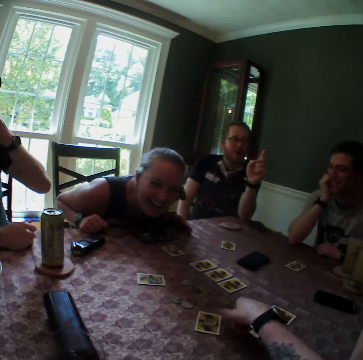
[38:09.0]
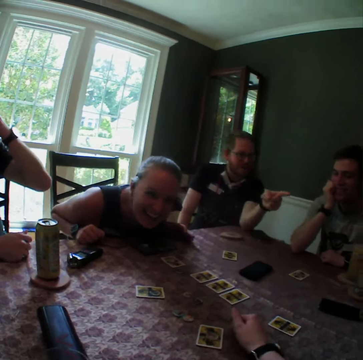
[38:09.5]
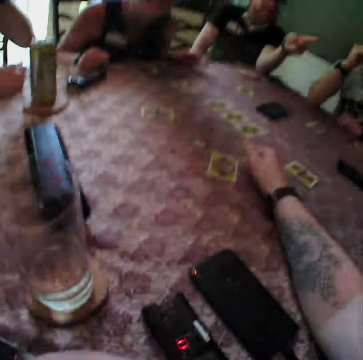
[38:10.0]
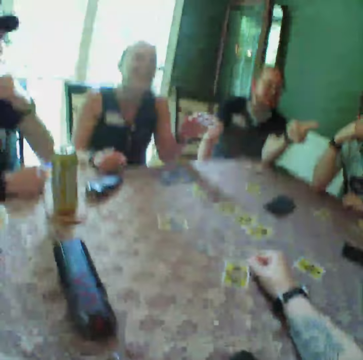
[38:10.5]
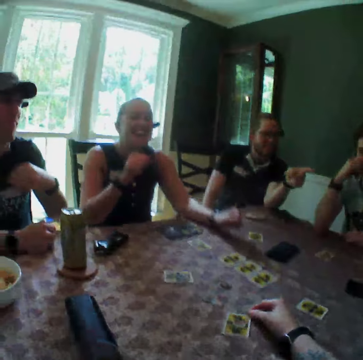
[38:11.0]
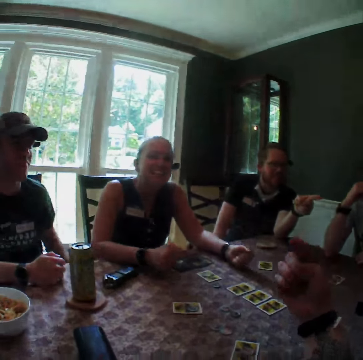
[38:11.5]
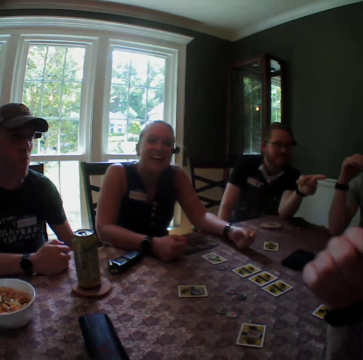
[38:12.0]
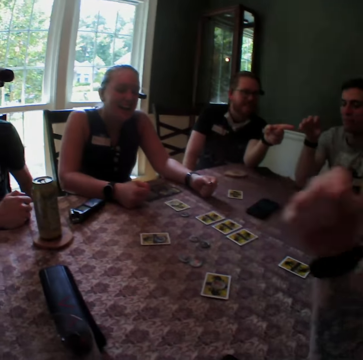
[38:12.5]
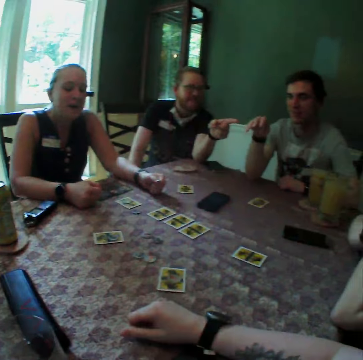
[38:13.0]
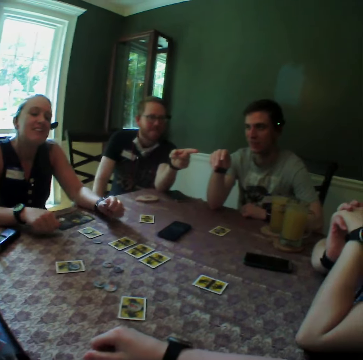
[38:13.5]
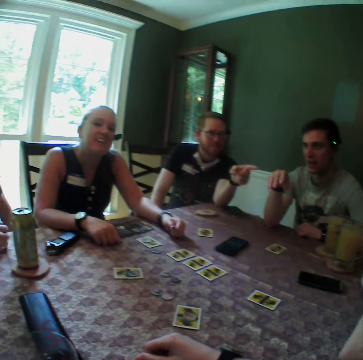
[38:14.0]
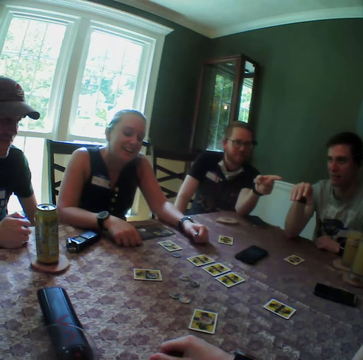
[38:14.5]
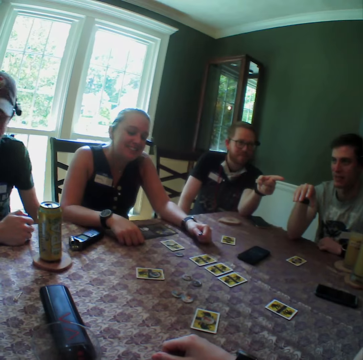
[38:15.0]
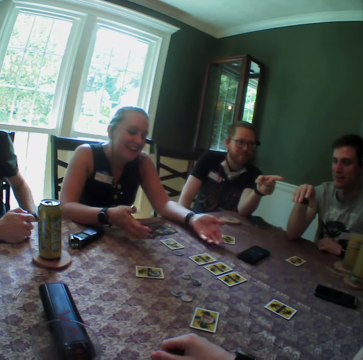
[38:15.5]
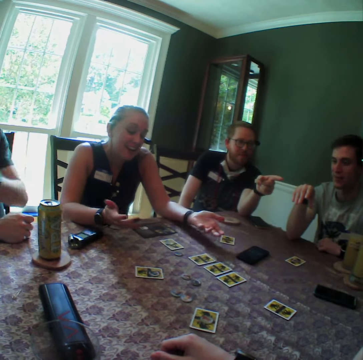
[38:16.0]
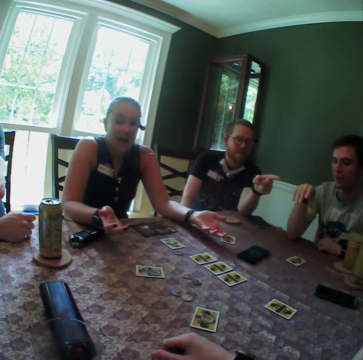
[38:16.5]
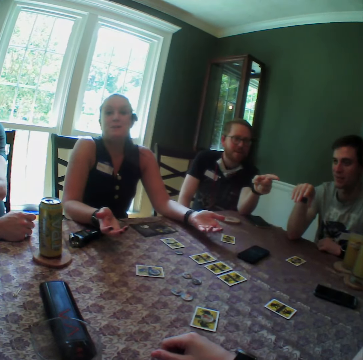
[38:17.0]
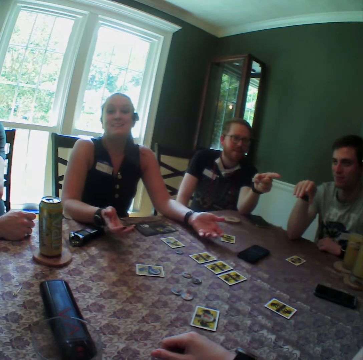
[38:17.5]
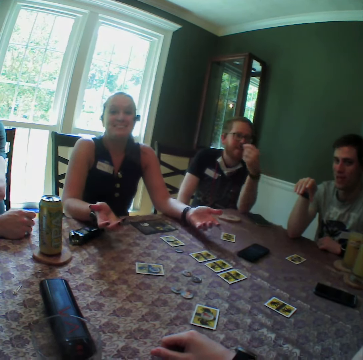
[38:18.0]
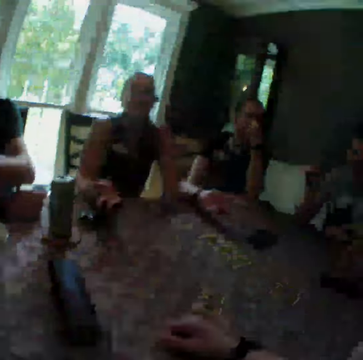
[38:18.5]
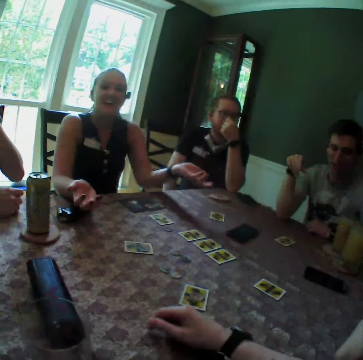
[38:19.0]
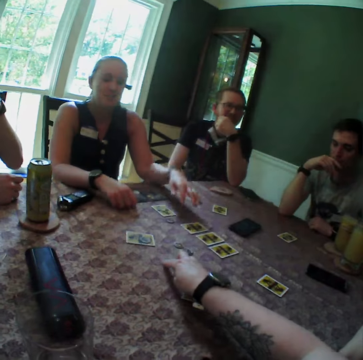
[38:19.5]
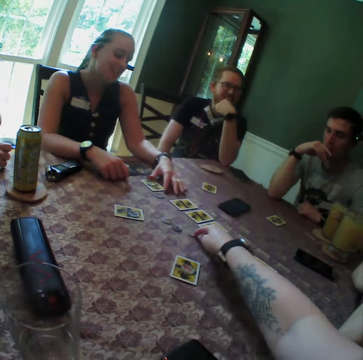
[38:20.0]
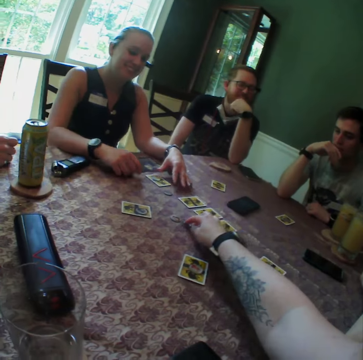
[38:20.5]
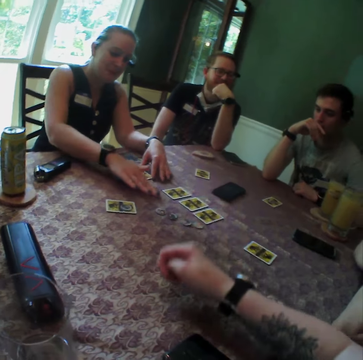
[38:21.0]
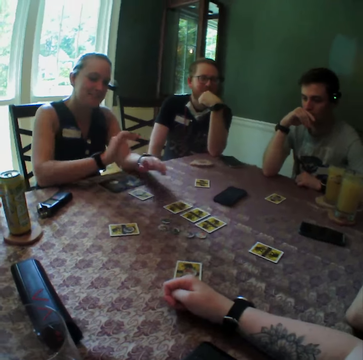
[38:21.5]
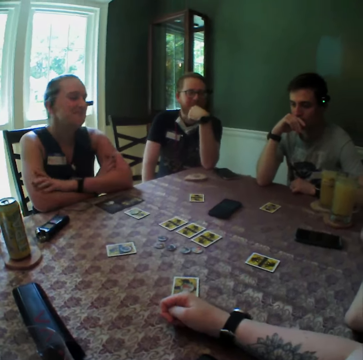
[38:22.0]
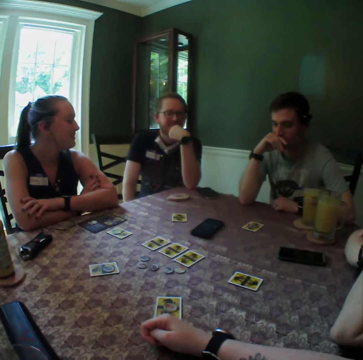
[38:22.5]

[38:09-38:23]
A man uses a hand gesture. A woman places hands on the table. The camera wearer moves a hand. Another man moves a hand. The woman moves hands on the table. The camera wearer moves a chip with his finger. He moves cards on the table. The woman moves a chip with her right hand. She moves cards on the table.

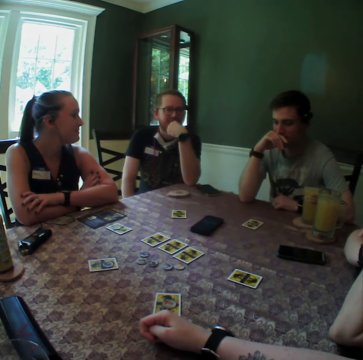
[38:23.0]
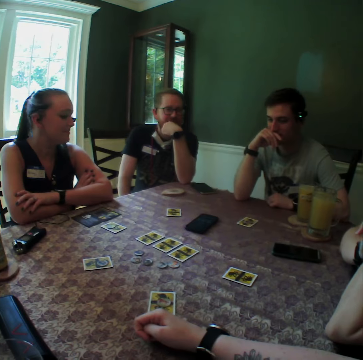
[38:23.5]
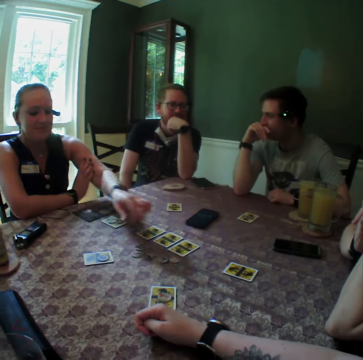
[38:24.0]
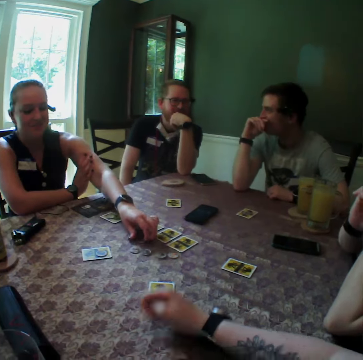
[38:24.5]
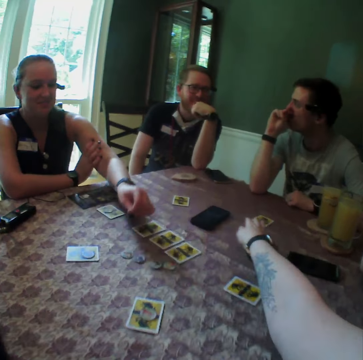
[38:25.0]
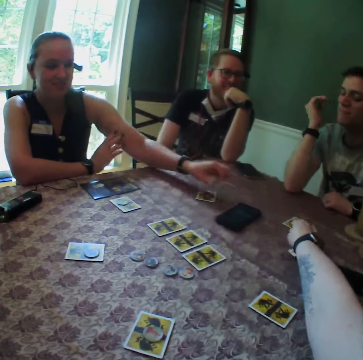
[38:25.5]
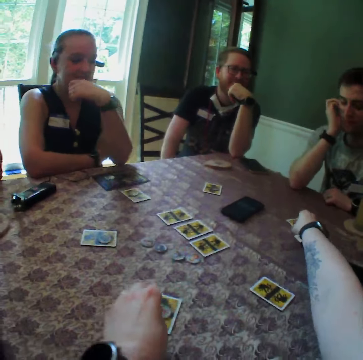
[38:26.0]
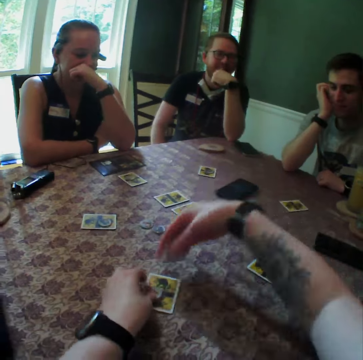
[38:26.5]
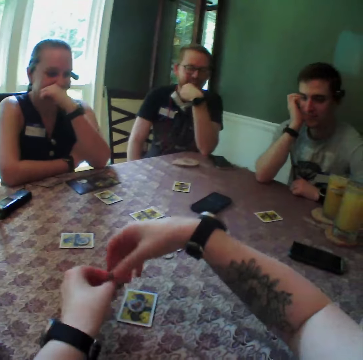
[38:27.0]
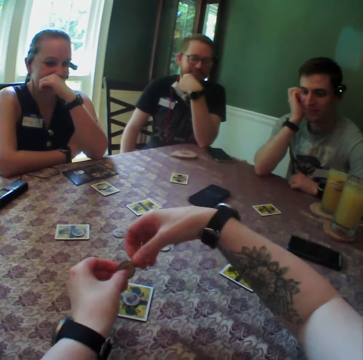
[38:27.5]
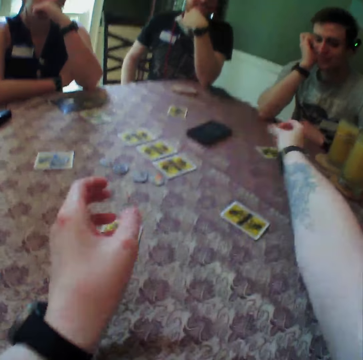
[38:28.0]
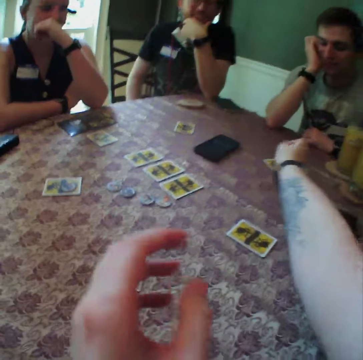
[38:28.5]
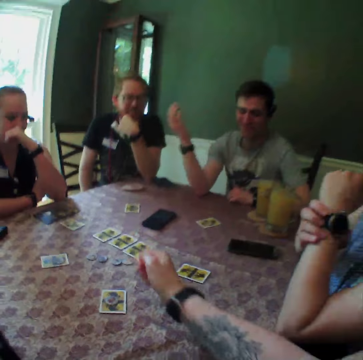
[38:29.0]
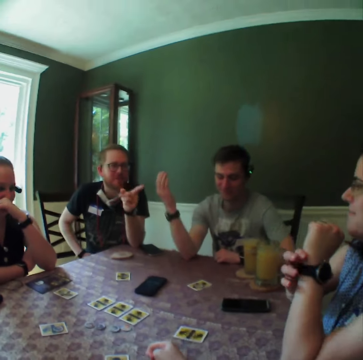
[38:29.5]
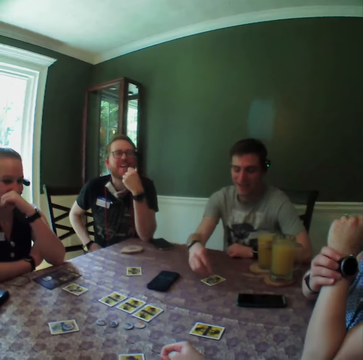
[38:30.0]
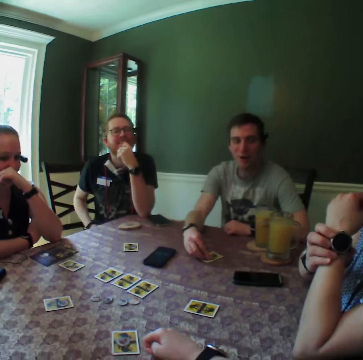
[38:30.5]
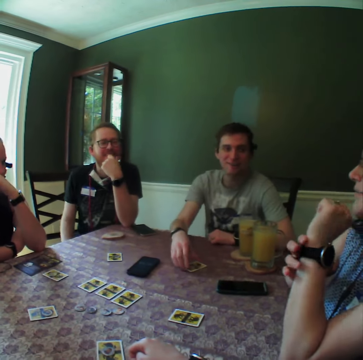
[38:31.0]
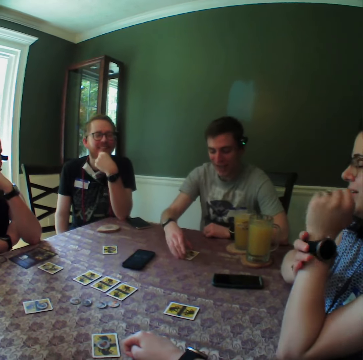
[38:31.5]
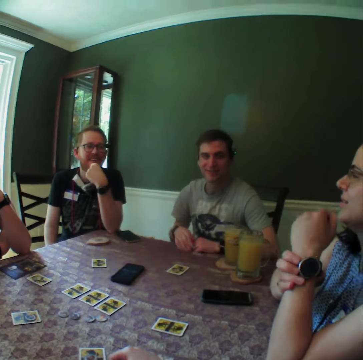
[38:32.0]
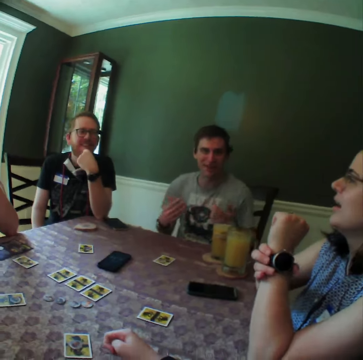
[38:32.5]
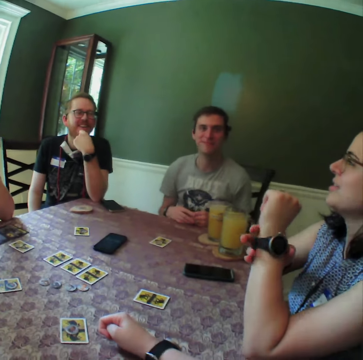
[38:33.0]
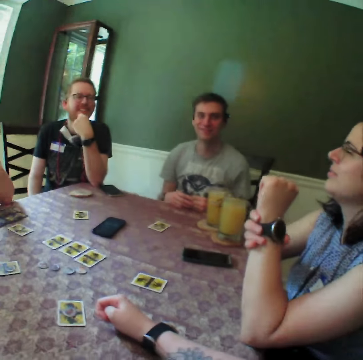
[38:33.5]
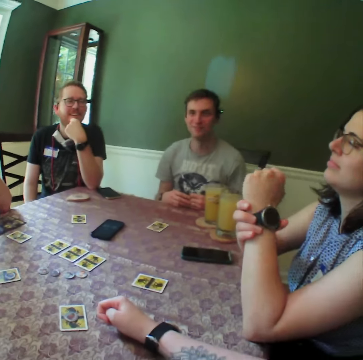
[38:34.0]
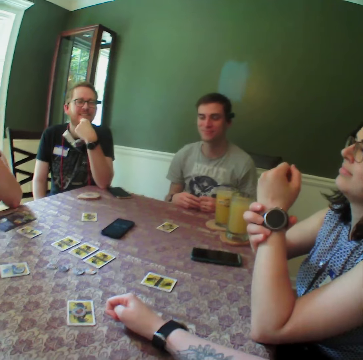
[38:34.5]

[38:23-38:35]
The camera wearer looks around the table. A woman carries a chip from the table with her left hand. She drops the chip on a card. The camera wearer carries a chip from the table with his right hand. He drops the chip on the card with his right hand. He carries a chip from the table with his left hand. He drops the chip on the card with his right hand. A man moves a hand. Another woman adjusts a wristwatch. The man touches the chip with his right hand. He lifts his hands.

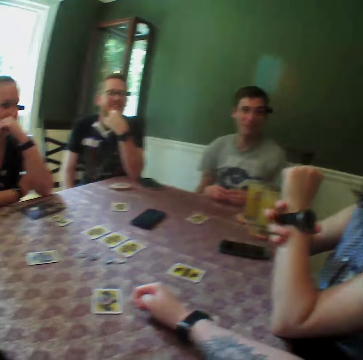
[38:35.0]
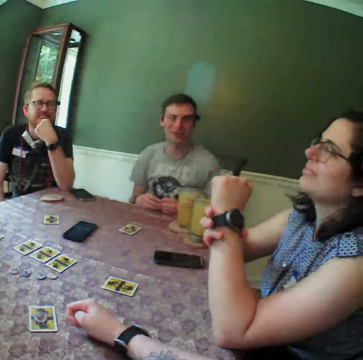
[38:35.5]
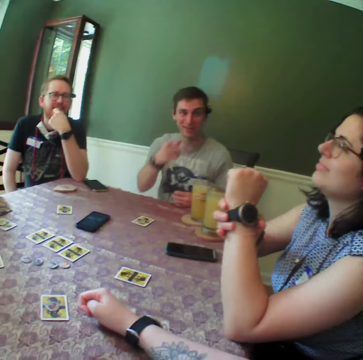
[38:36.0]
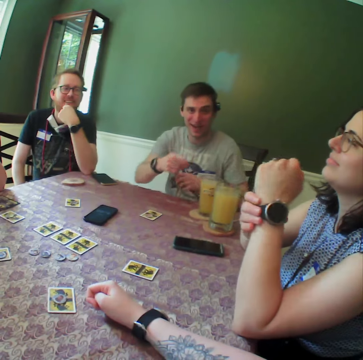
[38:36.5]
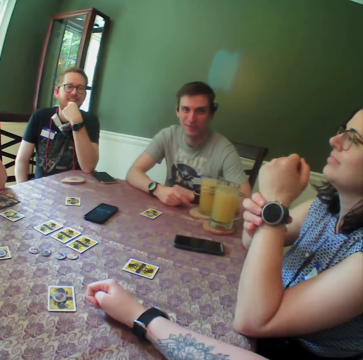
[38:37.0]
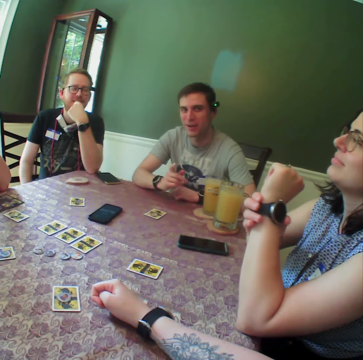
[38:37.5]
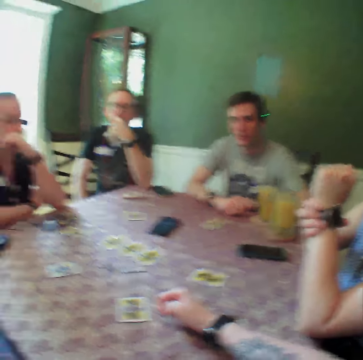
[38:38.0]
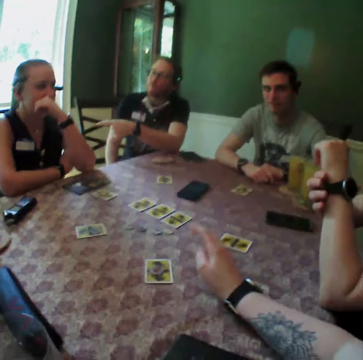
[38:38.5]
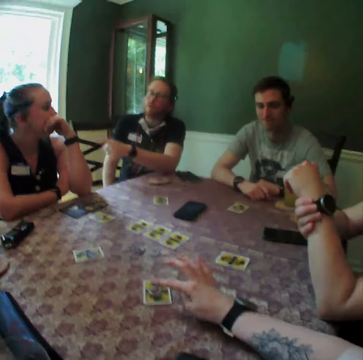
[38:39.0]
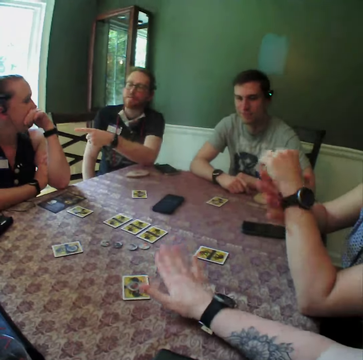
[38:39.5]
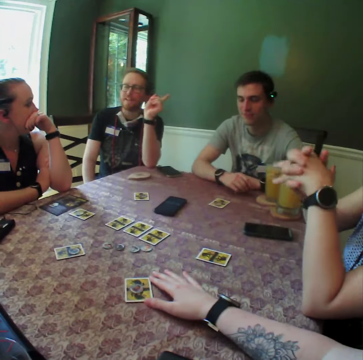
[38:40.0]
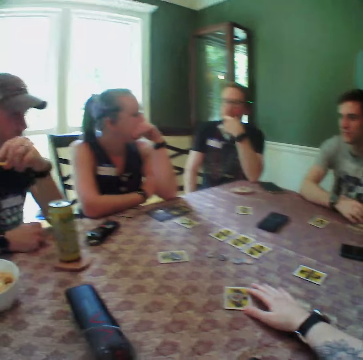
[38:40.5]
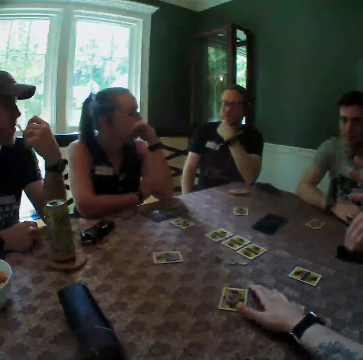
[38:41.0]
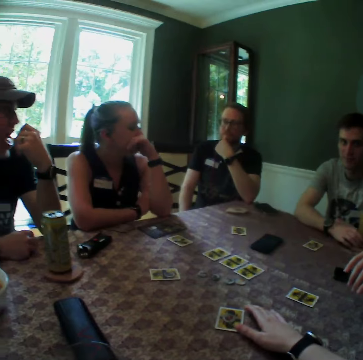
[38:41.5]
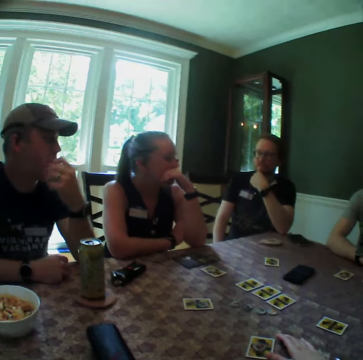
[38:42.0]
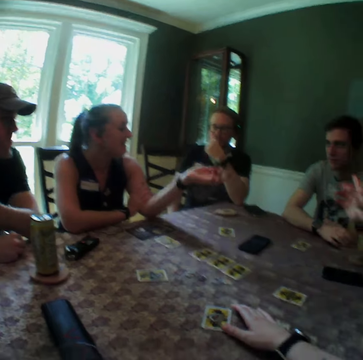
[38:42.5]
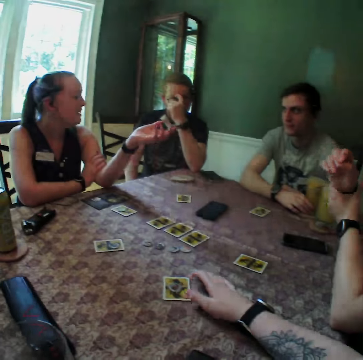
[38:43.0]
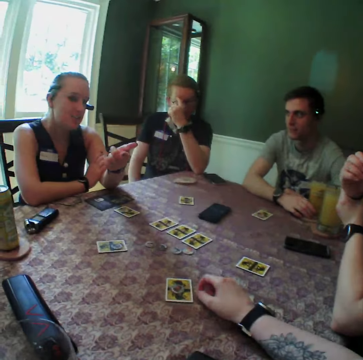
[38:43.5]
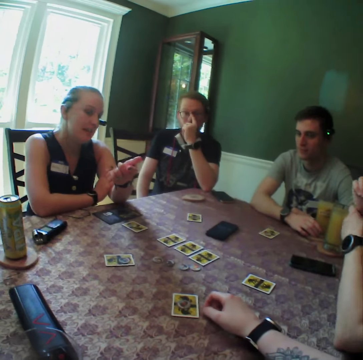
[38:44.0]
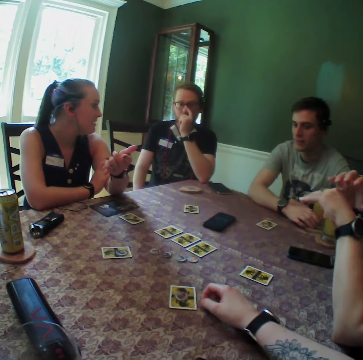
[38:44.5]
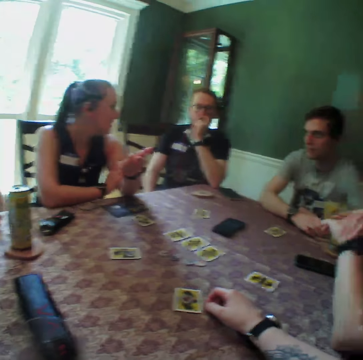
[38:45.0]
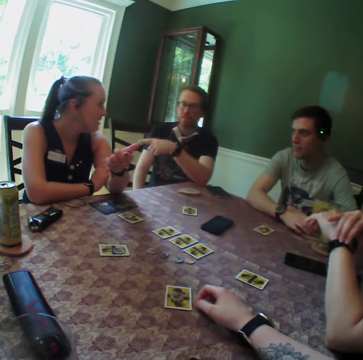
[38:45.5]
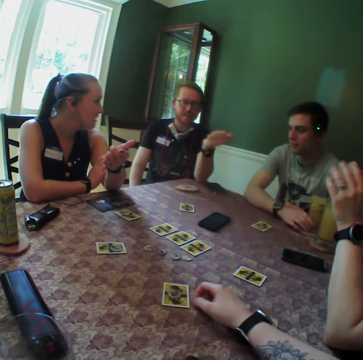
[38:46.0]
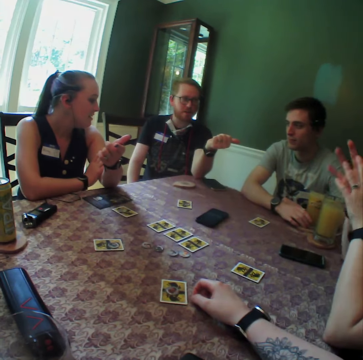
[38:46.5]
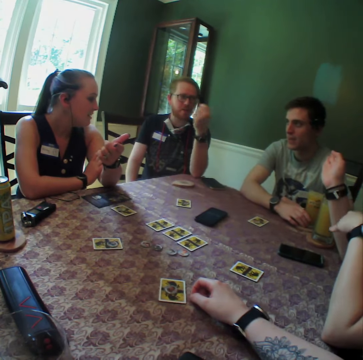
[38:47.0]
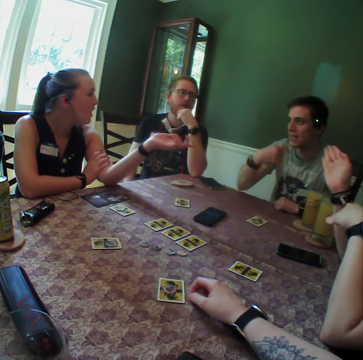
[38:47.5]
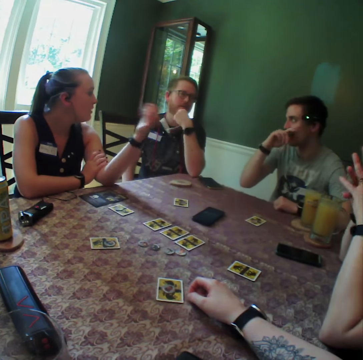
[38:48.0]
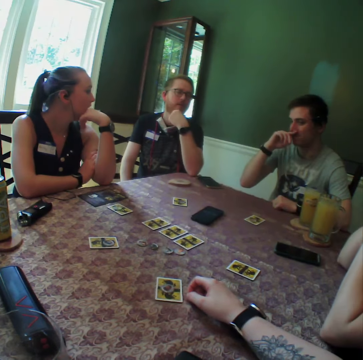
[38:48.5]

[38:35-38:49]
The camera wearer looks around the room. A man uses a hand gesture. A woman adjusts a wristwatch. The camera wearer looks around the room. Another man uses a hand gesture. The woman folds her hands. Another man puts a snack in his mouth with his left hand. Another woman uses a hand gesture. The second man uses a hand gesture.
